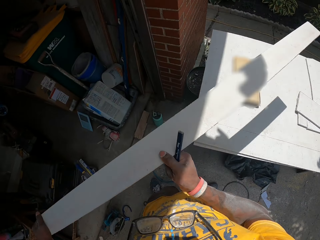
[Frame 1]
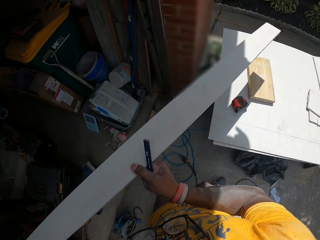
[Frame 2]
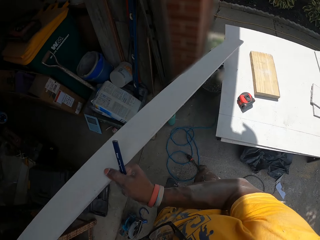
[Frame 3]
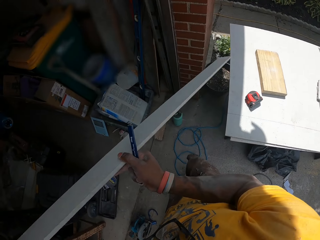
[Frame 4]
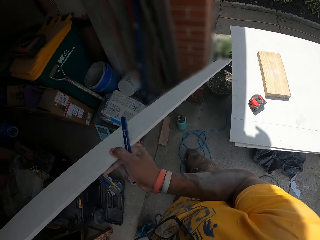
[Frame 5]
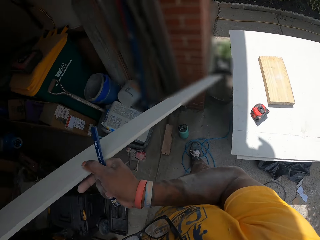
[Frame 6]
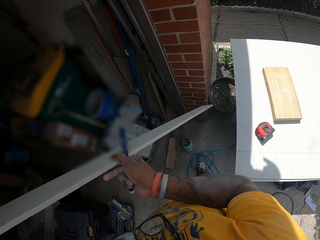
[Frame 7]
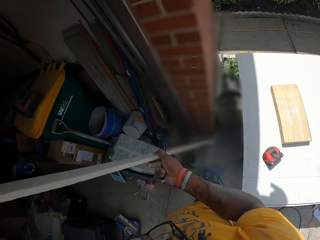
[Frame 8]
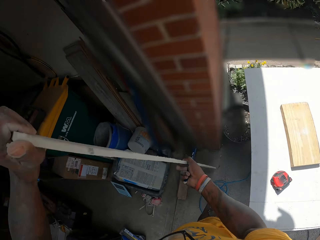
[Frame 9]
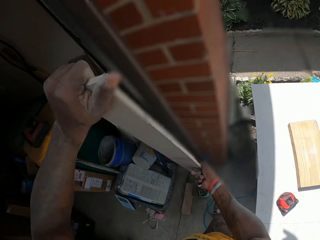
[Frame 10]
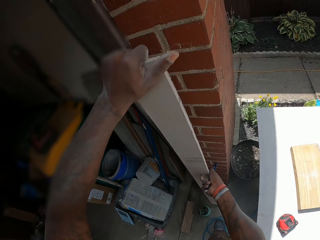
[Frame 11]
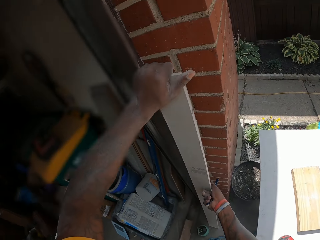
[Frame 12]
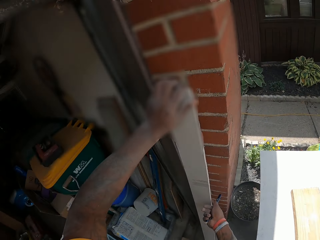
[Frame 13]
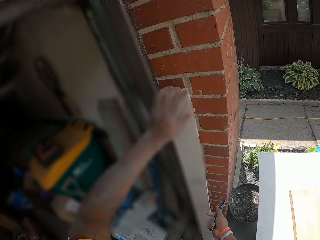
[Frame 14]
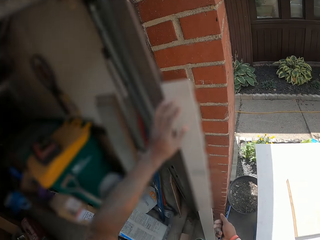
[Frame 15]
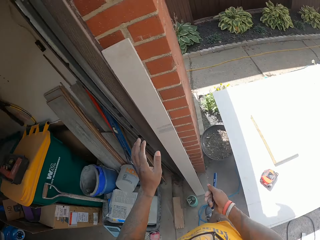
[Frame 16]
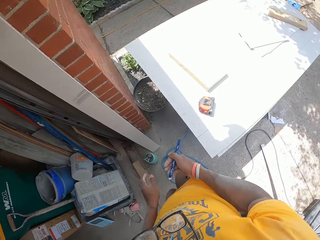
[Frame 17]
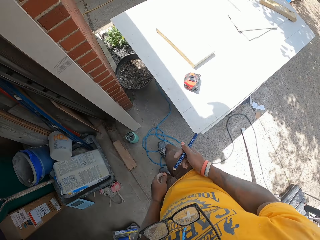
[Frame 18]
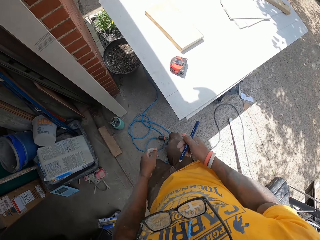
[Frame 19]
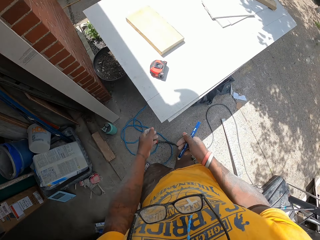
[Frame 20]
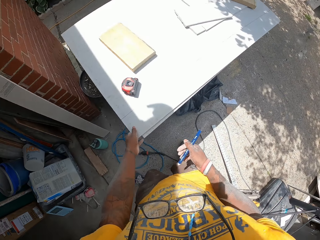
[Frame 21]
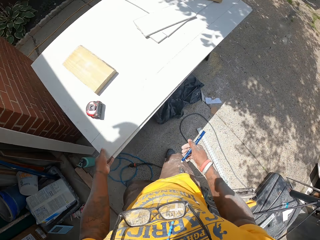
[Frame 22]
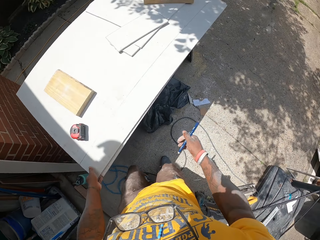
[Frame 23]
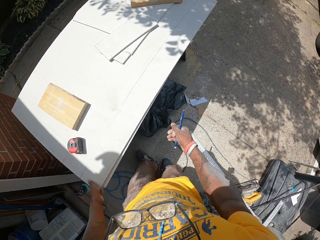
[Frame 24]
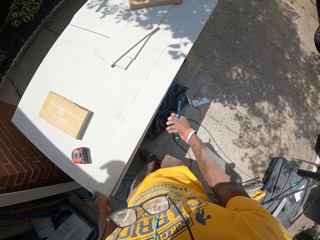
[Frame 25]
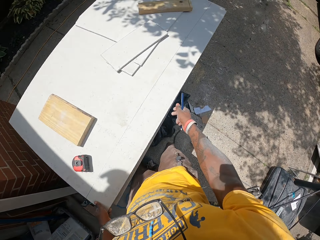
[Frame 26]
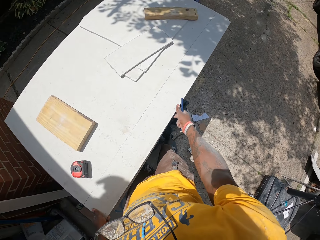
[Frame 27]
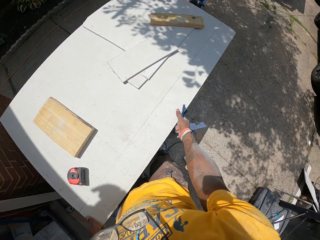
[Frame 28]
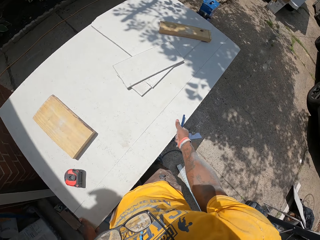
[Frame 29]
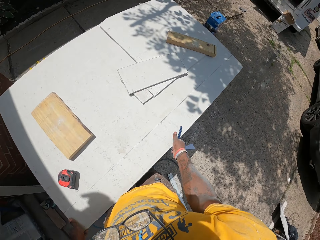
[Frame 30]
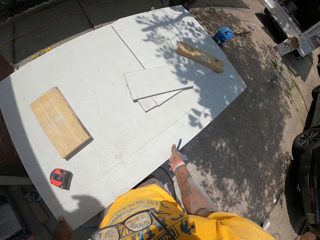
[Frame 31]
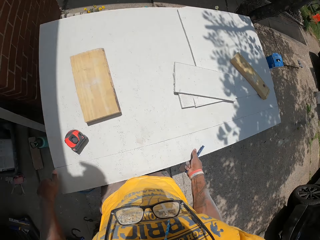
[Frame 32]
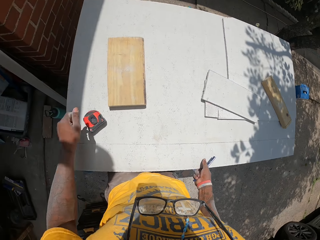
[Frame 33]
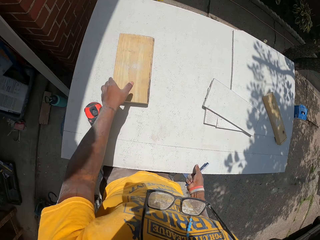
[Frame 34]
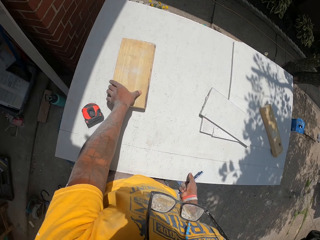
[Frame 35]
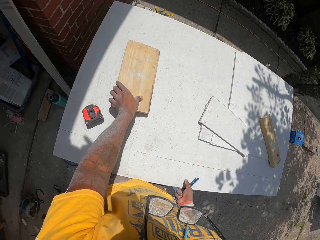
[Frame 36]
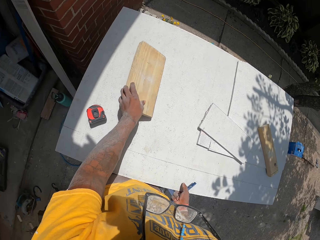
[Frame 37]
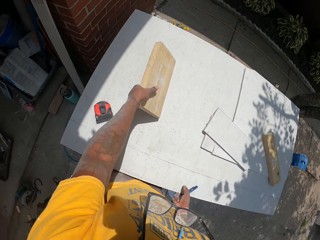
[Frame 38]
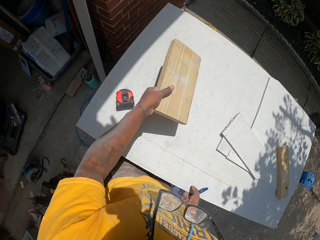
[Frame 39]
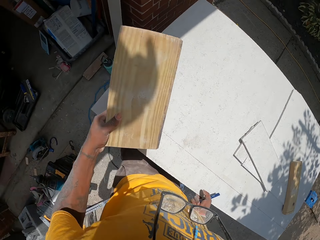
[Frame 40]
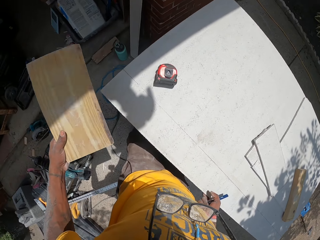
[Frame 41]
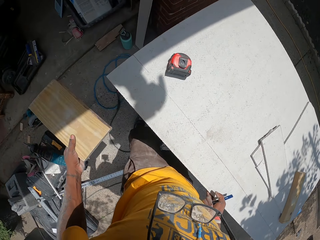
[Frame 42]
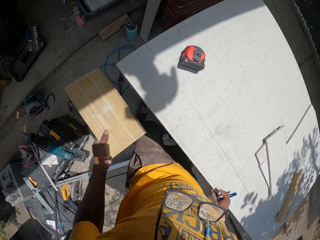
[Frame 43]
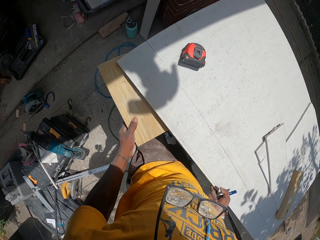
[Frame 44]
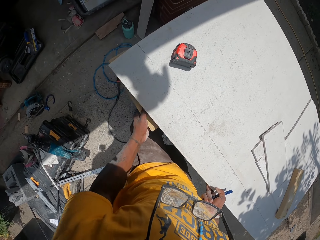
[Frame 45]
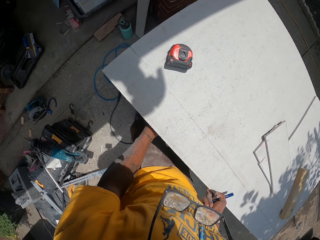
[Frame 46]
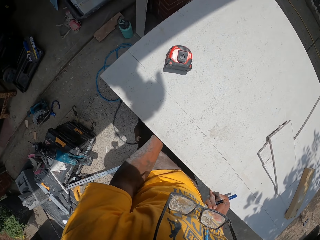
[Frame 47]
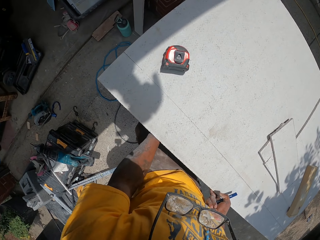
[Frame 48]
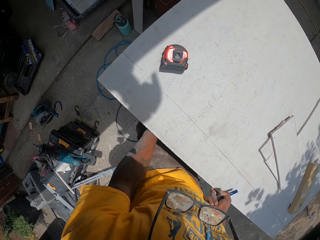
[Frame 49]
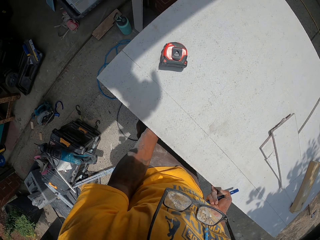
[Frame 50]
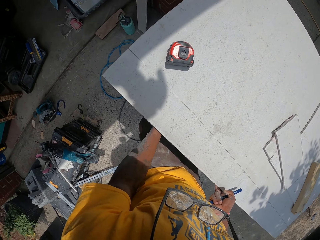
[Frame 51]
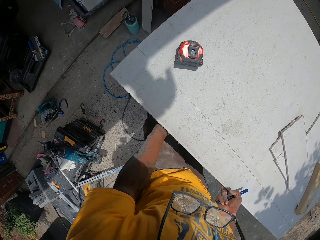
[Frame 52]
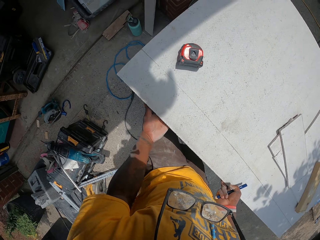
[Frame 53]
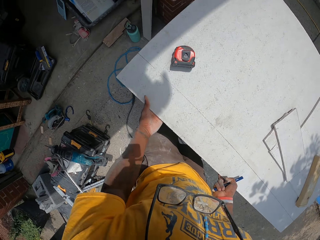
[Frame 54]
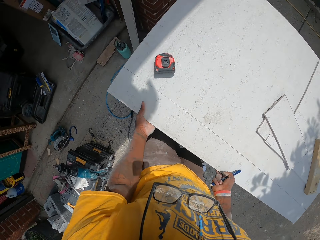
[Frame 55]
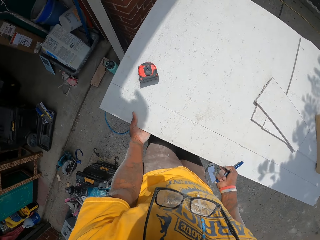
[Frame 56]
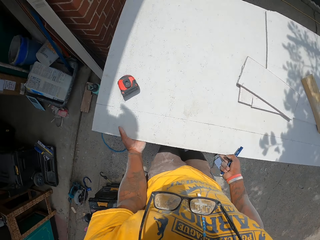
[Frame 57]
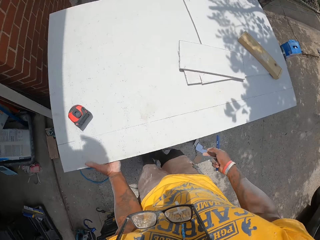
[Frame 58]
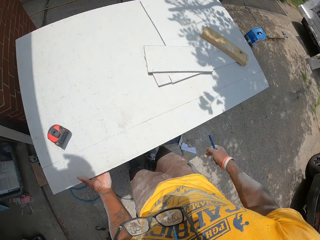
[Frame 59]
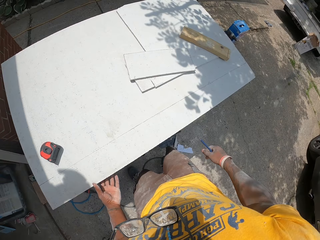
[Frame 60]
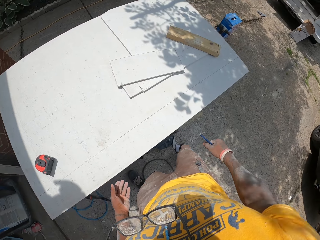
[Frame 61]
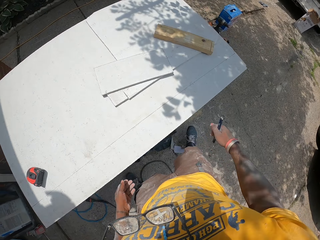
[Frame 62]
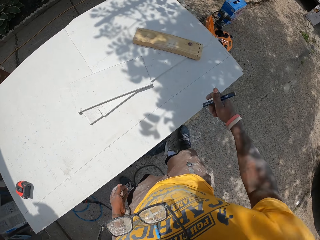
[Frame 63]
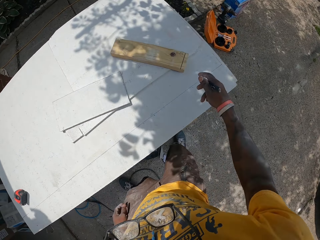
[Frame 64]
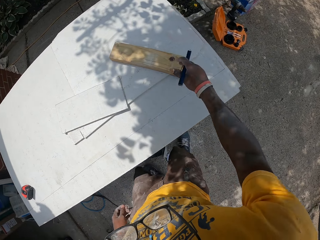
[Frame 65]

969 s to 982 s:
The camera wearer rests the long slate sheet on the wall with his hands. He picks the small wood piece on the slate sheet with his left hand. He places the small wood piece under the slate sheet with his left hand.

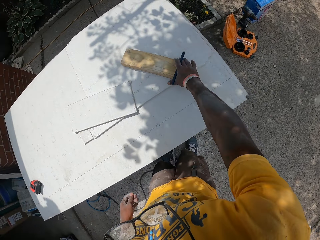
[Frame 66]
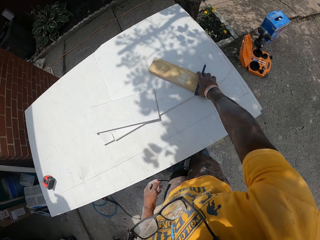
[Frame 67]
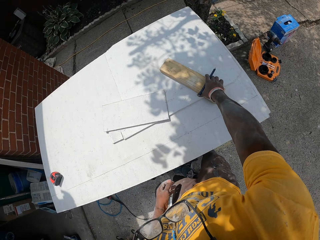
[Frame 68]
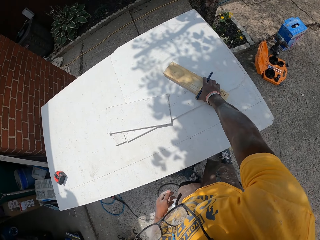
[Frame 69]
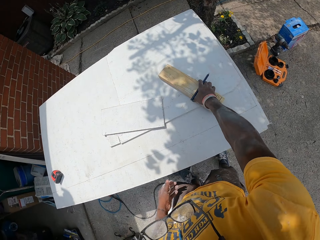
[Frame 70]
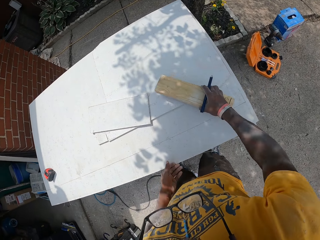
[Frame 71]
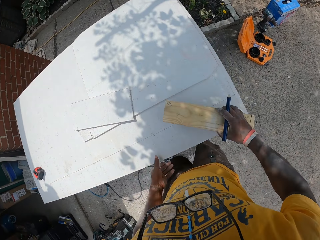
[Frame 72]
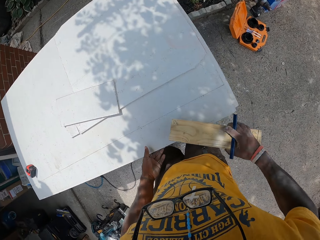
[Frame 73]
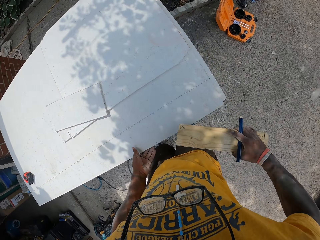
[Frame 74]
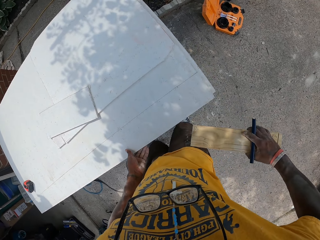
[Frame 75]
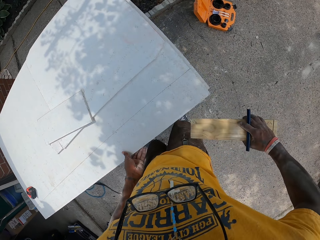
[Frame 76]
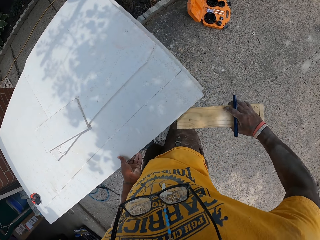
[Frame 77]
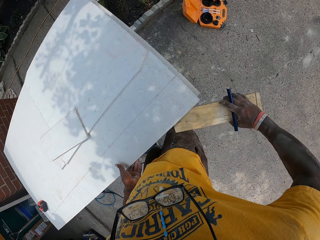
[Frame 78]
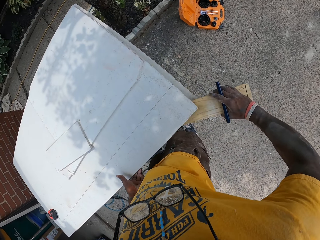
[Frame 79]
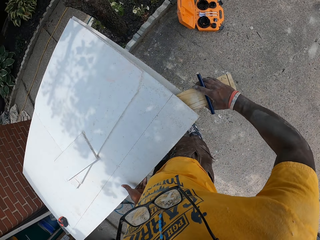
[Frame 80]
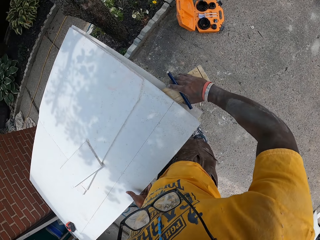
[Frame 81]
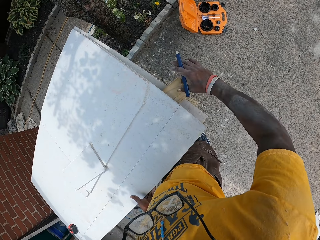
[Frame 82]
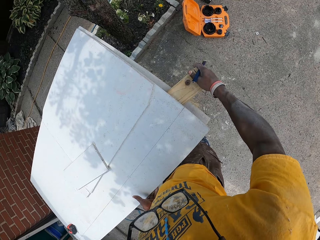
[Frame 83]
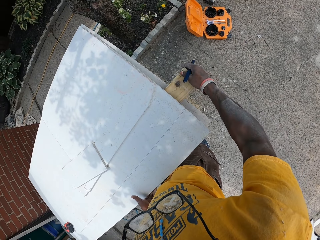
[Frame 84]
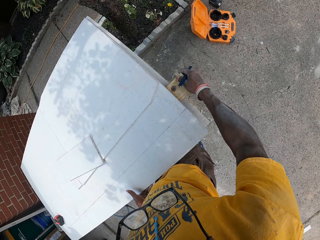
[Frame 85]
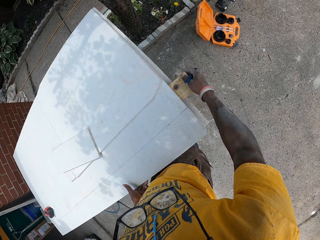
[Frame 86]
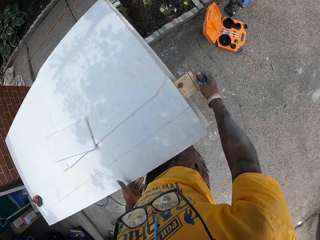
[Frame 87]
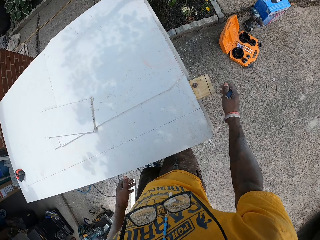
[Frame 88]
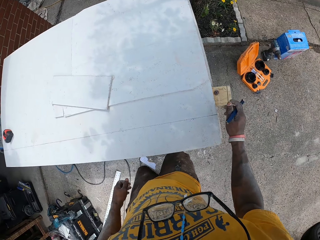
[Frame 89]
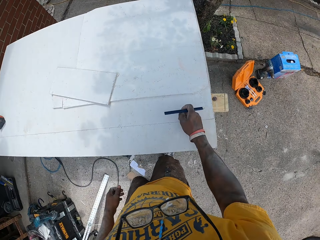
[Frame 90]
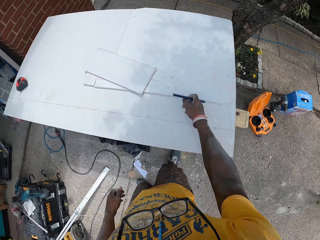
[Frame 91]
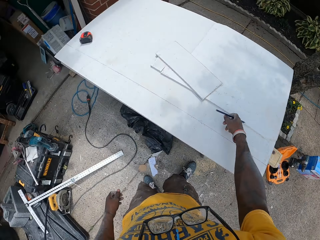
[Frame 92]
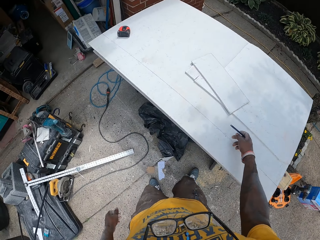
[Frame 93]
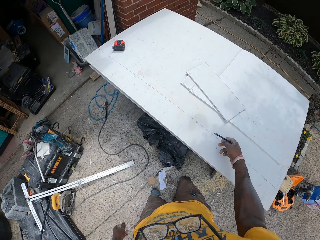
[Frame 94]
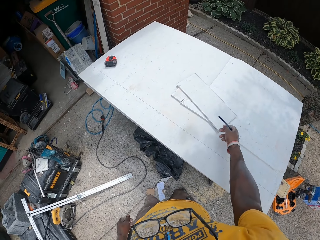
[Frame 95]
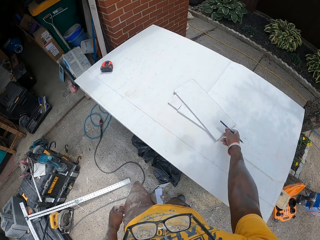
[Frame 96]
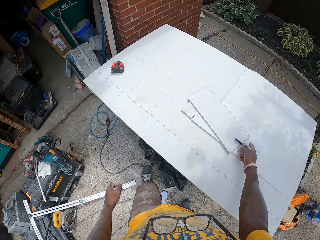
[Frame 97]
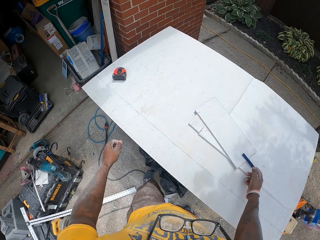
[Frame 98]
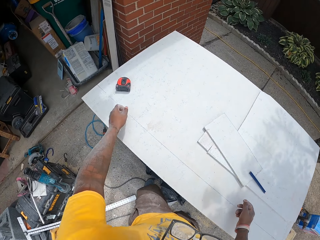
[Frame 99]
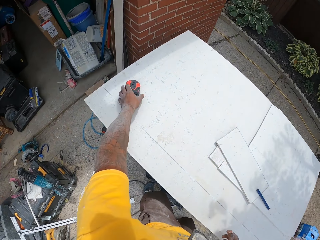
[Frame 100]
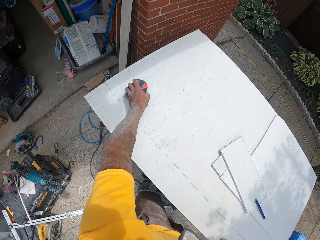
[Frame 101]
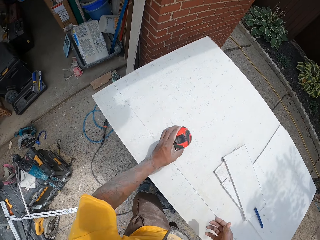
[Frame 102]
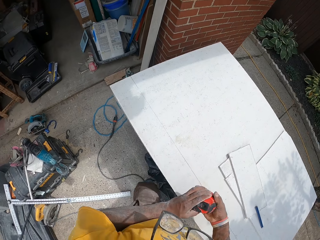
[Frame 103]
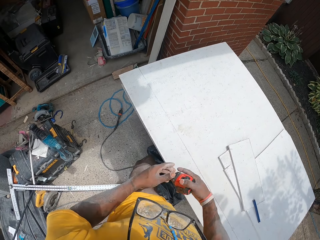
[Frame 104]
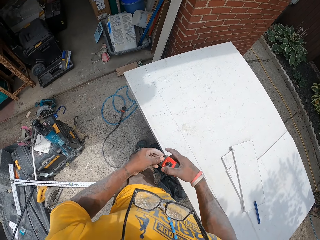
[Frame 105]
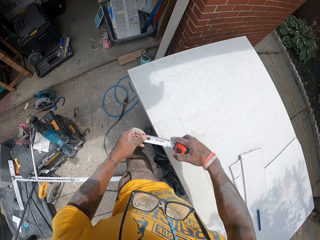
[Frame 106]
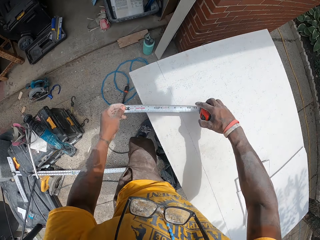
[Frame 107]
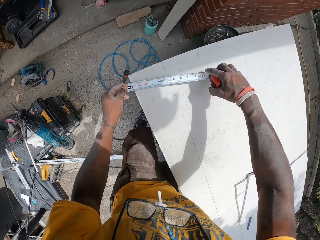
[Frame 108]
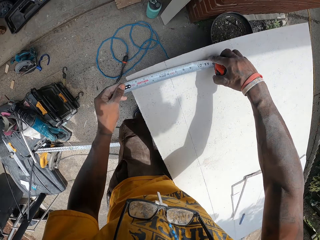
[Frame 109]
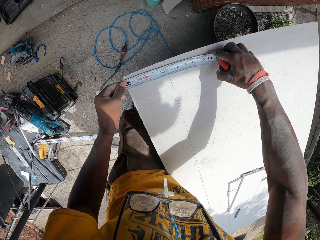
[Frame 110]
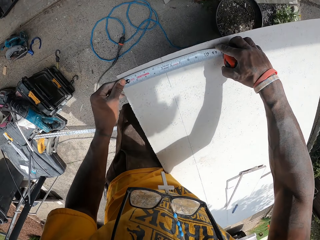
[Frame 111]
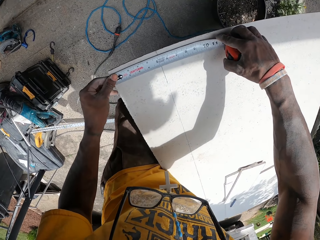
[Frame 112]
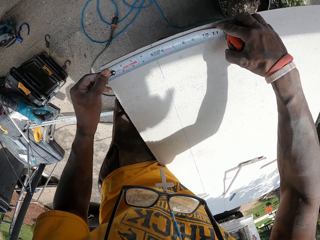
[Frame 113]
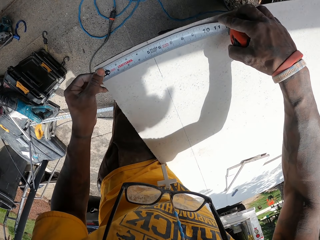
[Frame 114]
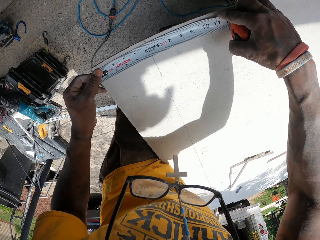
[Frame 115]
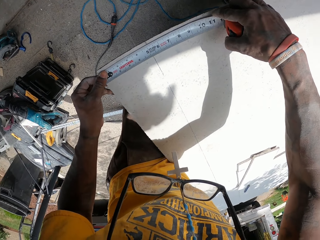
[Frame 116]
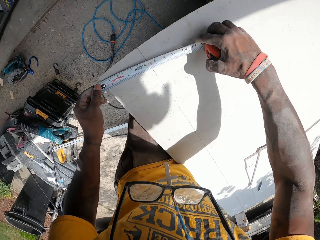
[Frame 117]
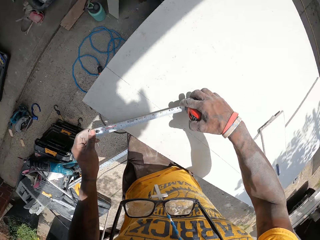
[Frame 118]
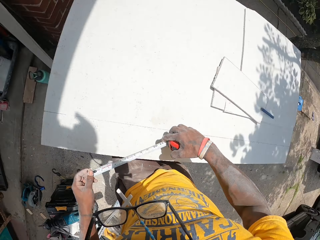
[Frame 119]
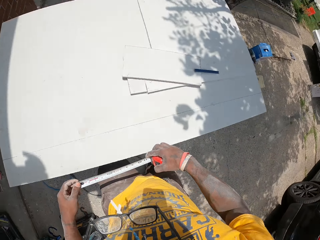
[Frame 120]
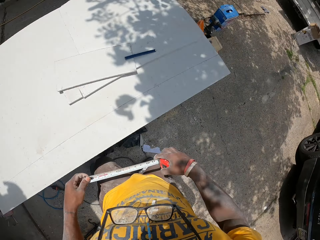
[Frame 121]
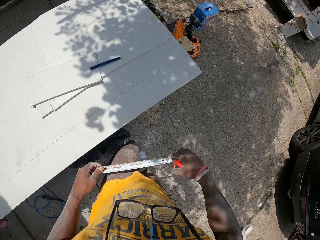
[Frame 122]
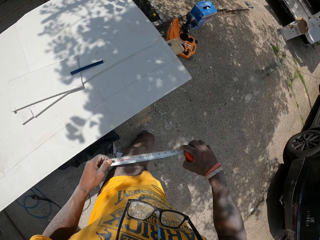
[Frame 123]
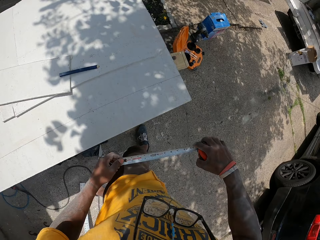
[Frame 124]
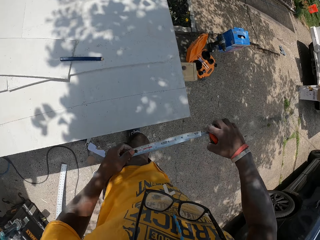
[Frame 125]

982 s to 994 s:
The camera wearer picks the second small wood piece on the slate sheet with his right hand. He places the small wood piece under the slate sheet with his right hand. He places the pen on the slate sheet with his right hand. He picks the measuring tape from the slate sheet top with his left hand. He takes a measurement on the slate sheet with the measuring tape in his hand. He walks to the opposite side of the slate sheet.
